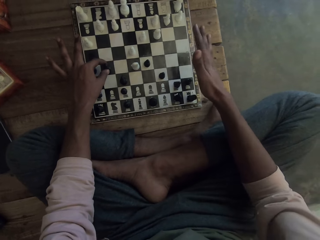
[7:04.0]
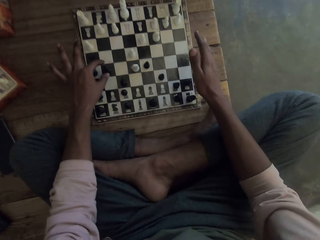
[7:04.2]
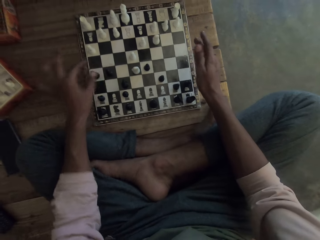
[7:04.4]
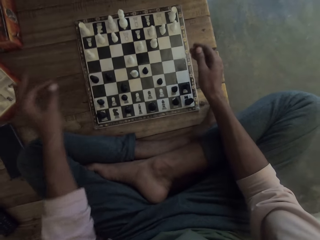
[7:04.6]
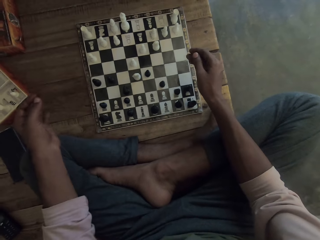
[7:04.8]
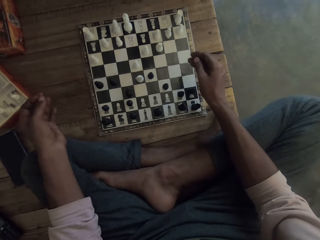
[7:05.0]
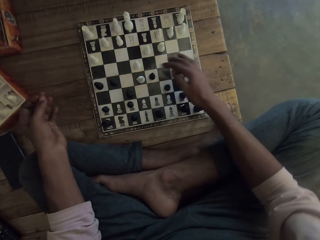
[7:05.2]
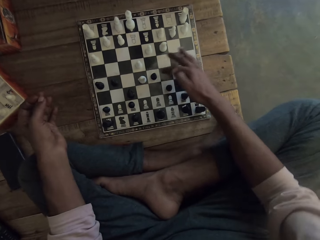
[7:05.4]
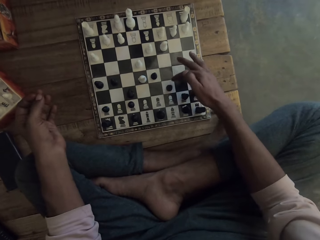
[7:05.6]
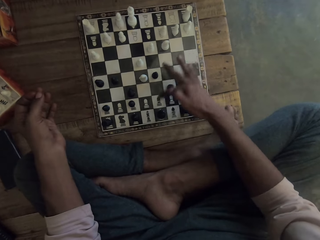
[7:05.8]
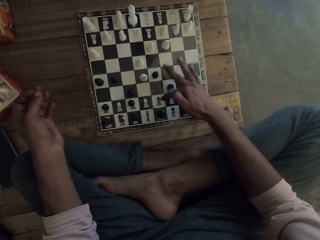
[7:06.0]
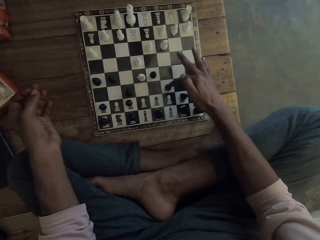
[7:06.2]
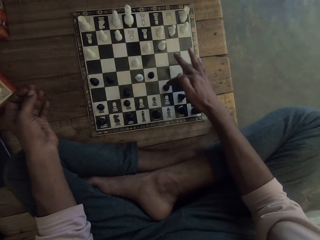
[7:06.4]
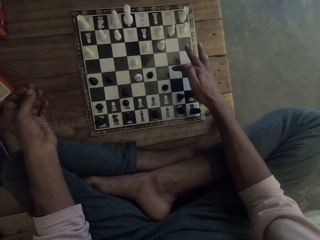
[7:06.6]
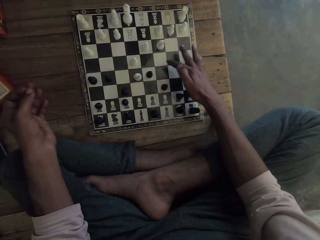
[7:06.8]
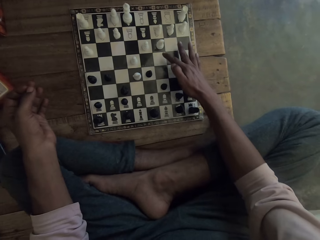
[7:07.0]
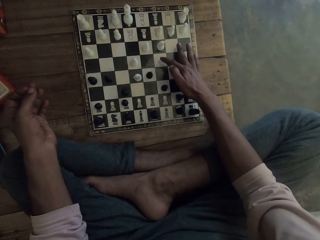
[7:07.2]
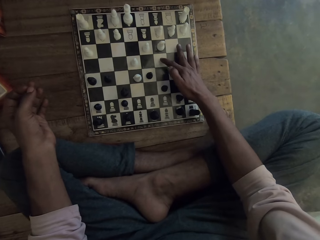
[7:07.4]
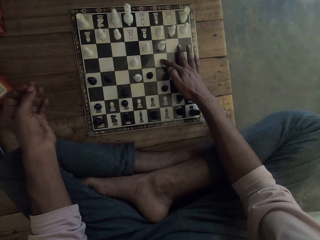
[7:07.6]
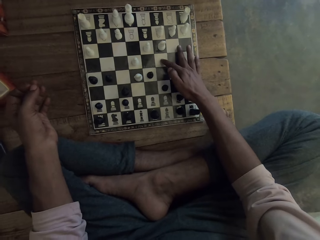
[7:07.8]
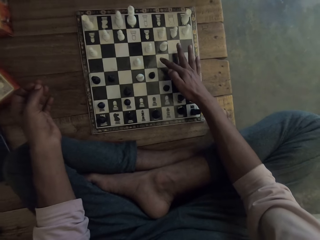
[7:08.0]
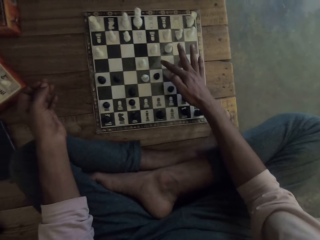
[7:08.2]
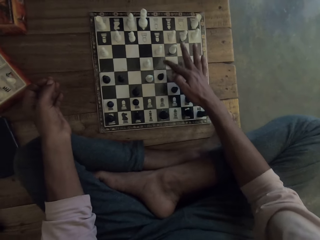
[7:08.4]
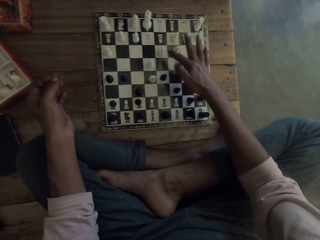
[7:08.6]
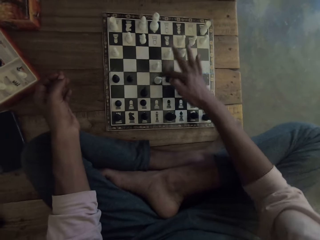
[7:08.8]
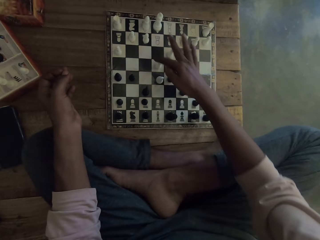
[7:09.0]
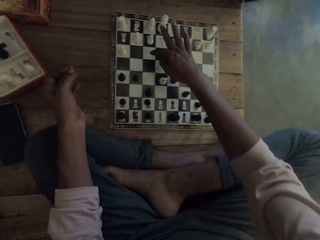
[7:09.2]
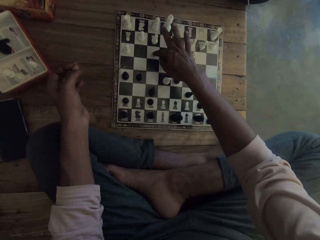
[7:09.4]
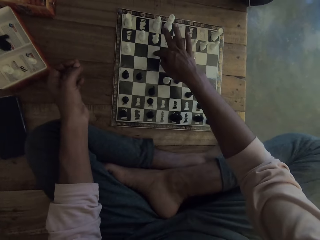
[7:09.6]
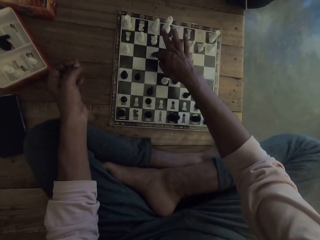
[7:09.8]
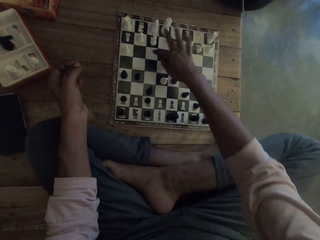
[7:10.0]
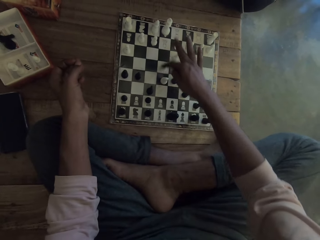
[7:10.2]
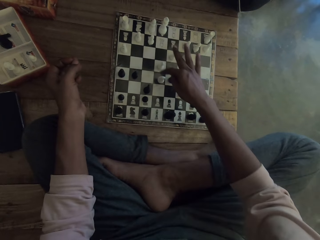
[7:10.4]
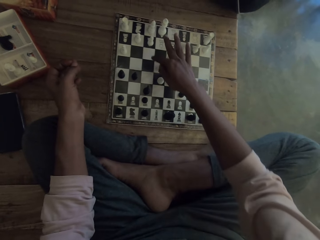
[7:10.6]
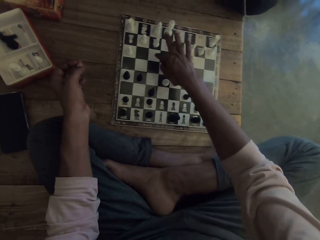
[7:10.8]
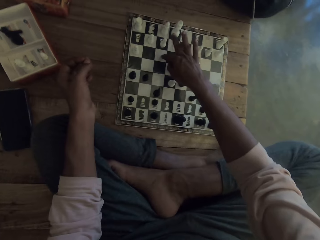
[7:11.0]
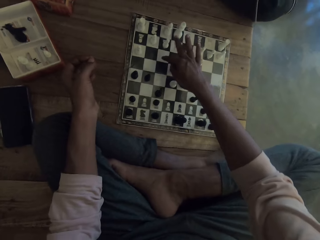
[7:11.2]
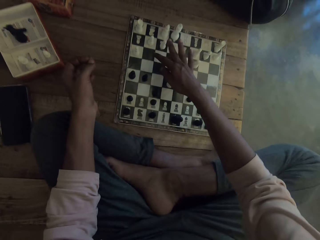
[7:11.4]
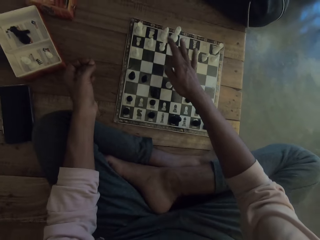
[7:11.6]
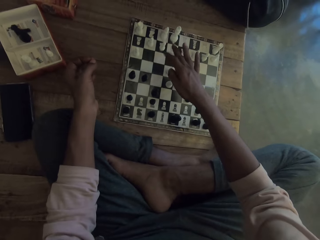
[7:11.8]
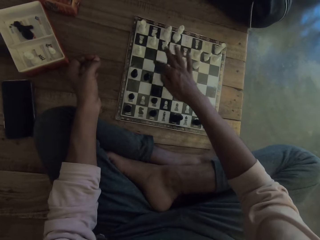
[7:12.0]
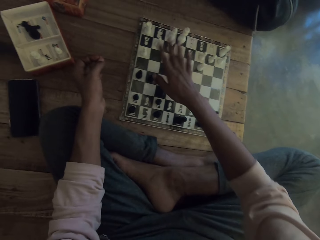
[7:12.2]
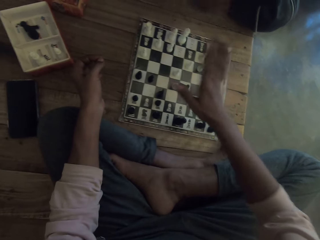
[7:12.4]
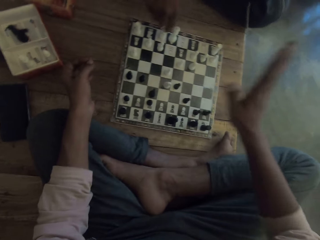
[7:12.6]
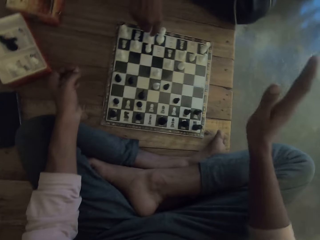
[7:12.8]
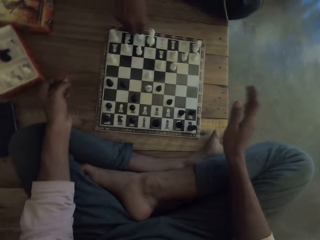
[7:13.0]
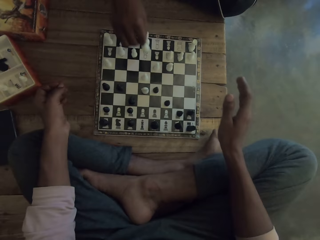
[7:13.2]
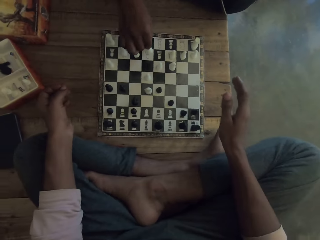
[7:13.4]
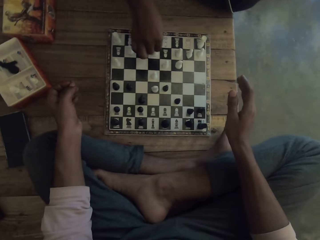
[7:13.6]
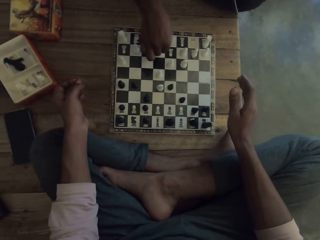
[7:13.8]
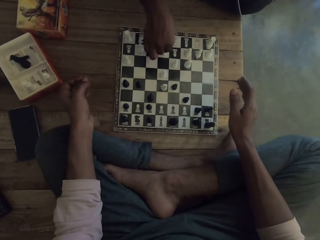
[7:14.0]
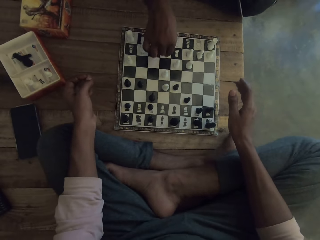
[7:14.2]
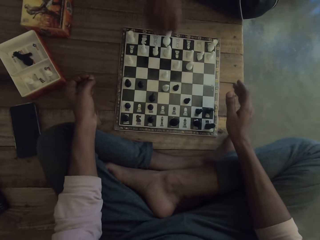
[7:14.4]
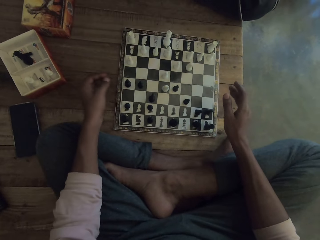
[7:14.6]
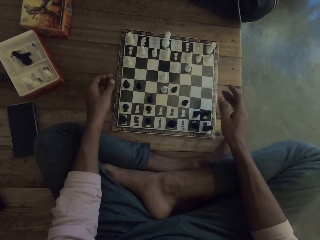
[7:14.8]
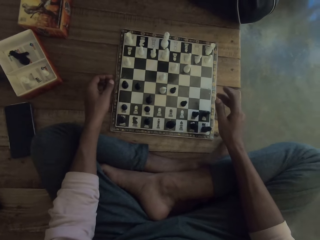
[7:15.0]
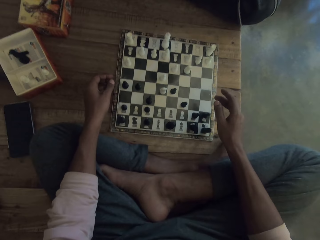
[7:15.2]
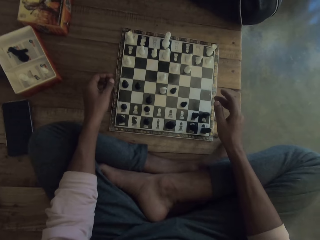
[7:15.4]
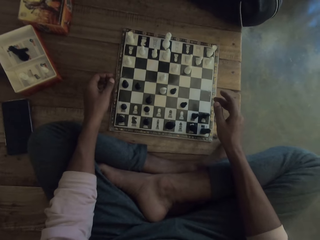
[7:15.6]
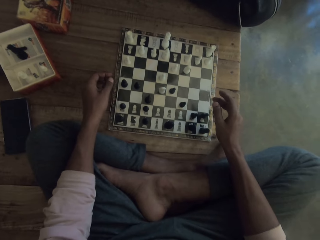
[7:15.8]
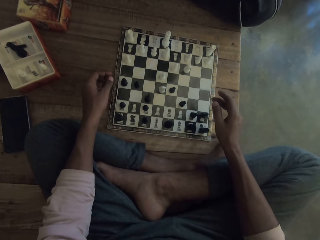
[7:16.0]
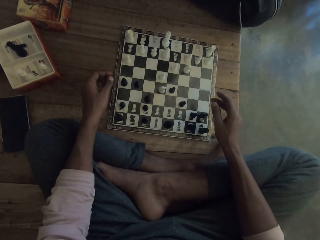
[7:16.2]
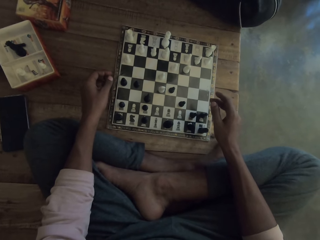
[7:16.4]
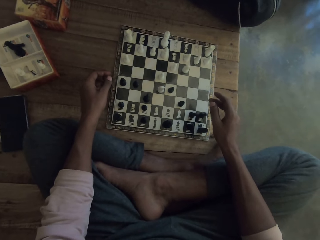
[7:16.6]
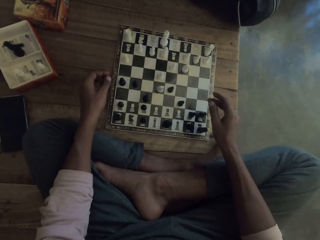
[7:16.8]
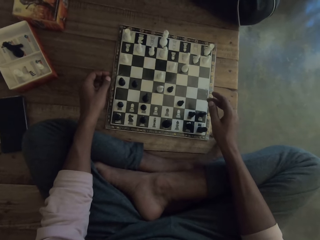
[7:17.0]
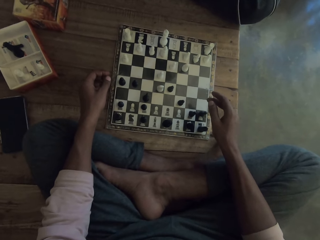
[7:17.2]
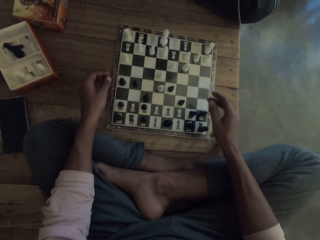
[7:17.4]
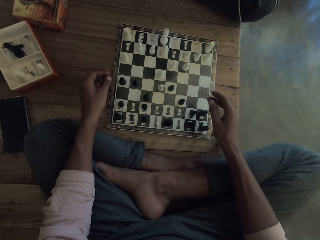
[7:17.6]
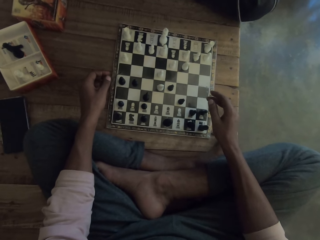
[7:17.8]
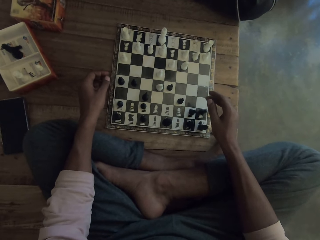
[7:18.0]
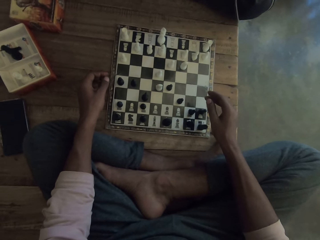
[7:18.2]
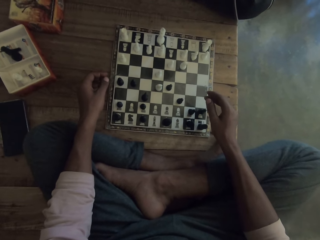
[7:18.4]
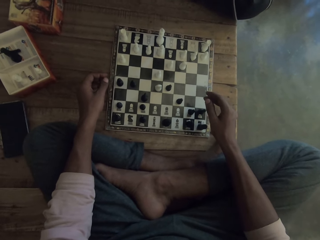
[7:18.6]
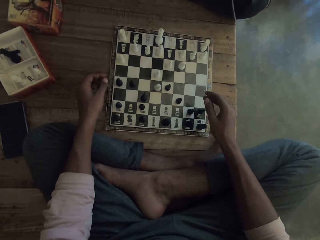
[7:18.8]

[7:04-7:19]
The camera wearer points at the chess. They point at the chess board. They touch the chess board with the fingers. They touch the chess board. They move the hand. They move the chess. They look at the chess board. They move the legs.

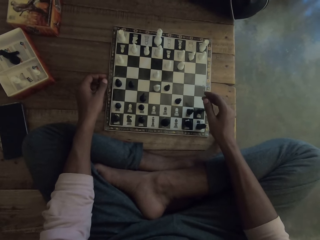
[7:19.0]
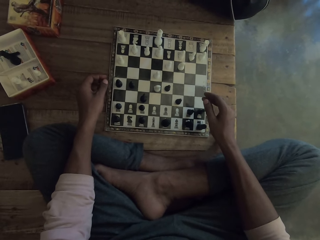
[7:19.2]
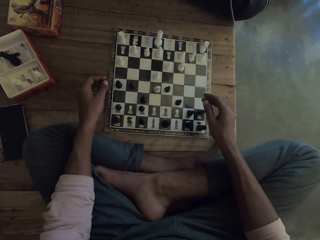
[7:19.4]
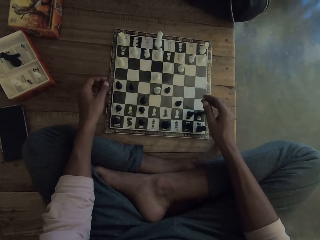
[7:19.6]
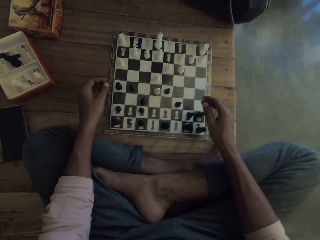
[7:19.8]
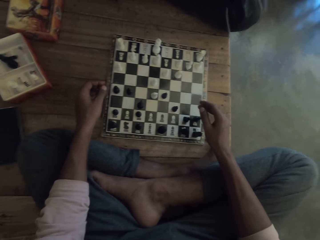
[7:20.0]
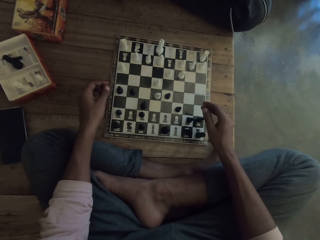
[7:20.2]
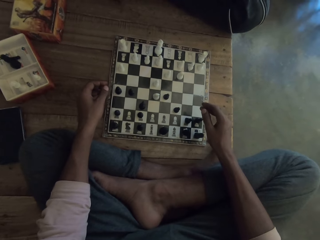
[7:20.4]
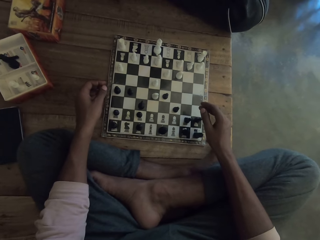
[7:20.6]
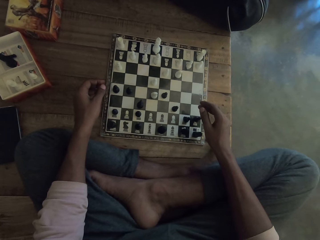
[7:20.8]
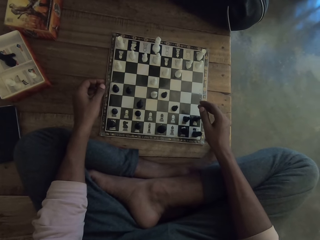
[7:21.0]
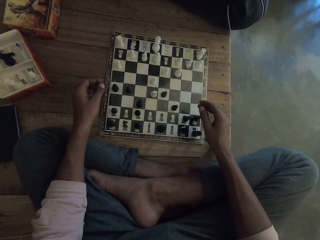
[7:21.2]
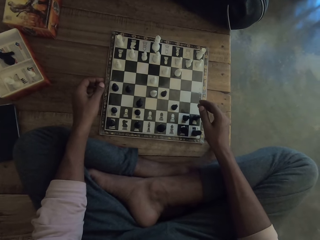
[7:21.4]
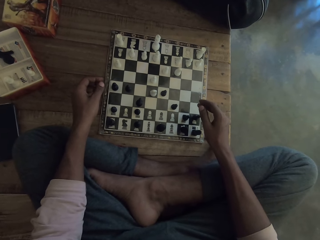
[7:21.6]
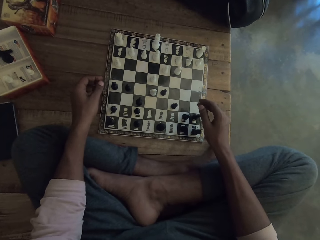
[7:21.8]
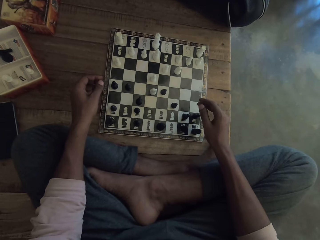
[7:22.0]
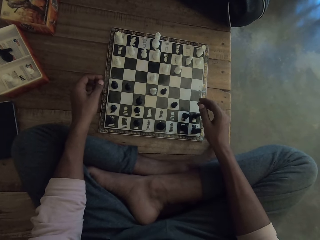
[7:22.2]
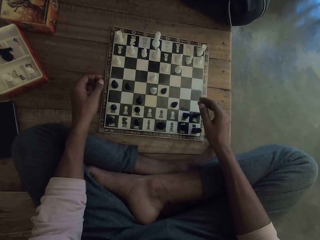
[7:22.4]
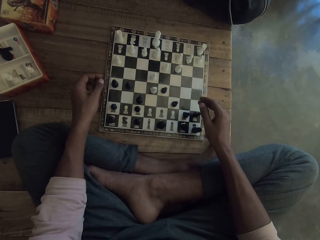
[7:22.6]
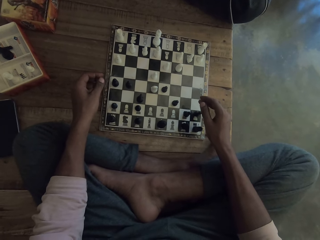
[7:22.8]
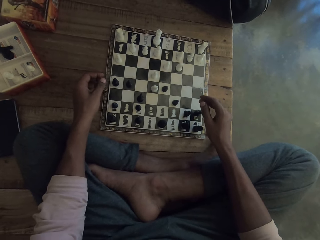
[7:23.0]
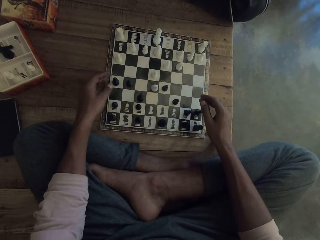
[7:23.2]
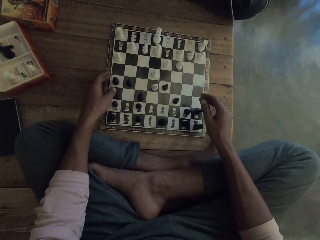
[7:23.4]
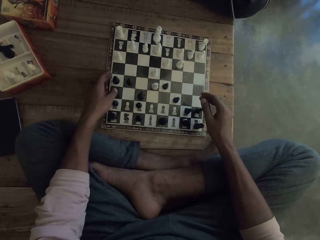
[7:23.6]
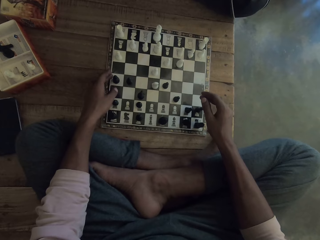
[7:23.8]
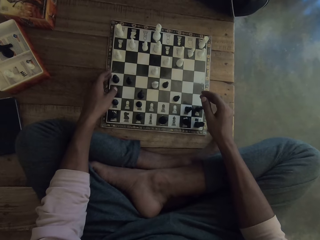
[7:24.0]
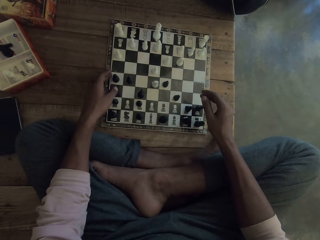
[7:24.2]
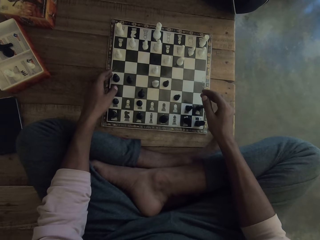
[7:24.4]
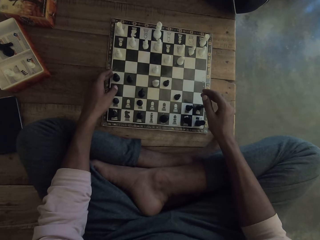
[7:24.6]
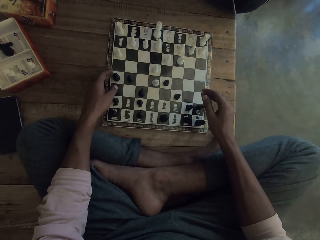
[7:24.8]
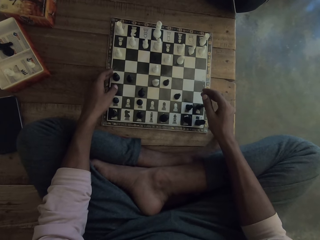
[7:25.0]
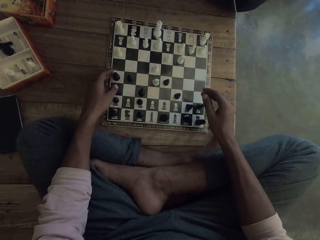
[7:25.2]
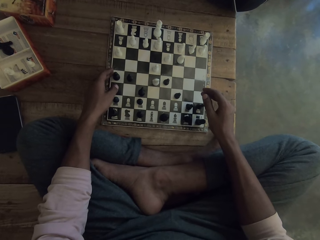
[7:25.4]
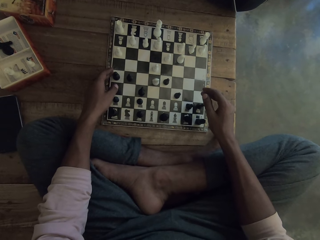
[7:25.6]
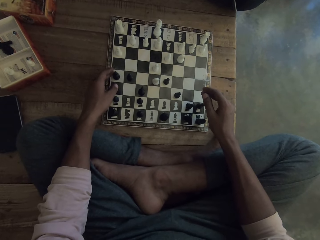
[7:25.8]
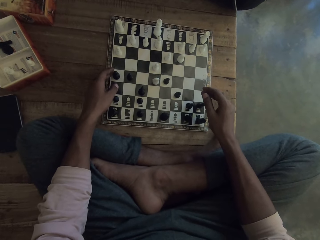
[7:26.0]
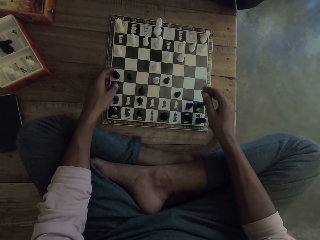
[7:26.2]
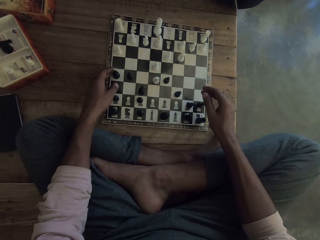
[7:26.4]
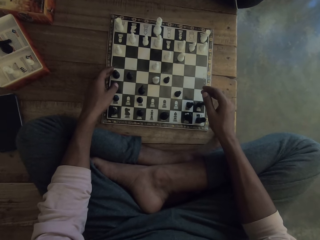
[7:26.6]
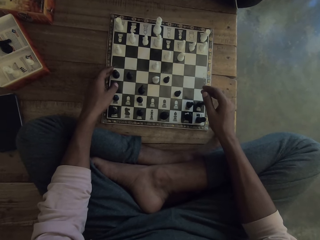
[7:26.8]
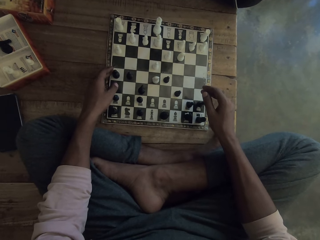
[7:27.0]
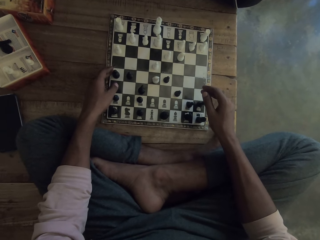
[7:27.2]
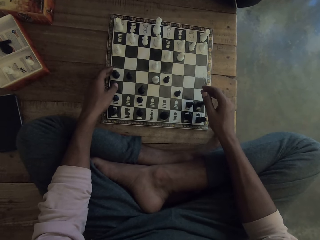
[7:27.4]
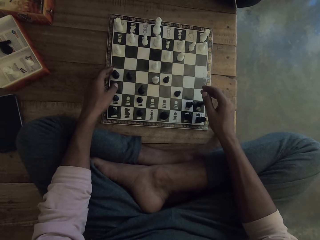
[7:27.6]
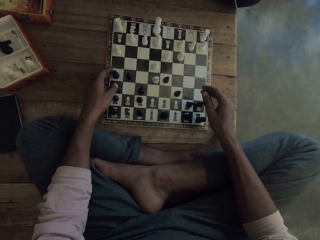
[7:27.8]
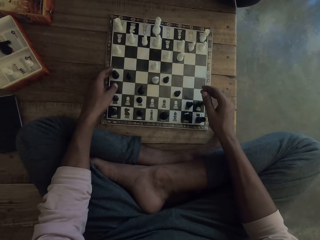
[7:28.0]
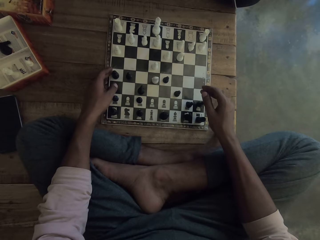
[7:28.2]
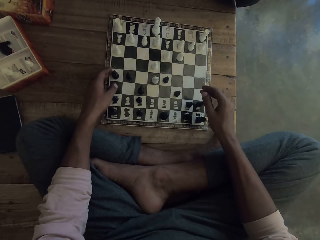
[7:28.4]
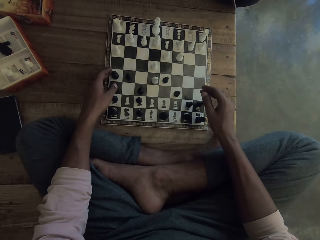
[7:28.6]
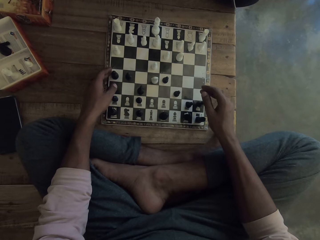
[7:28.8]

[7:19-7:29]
A man converses with the camera wearer. The camera wearer converses with the man. They look at the chess board.
